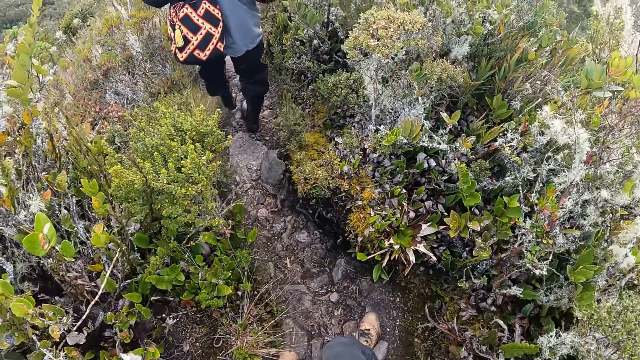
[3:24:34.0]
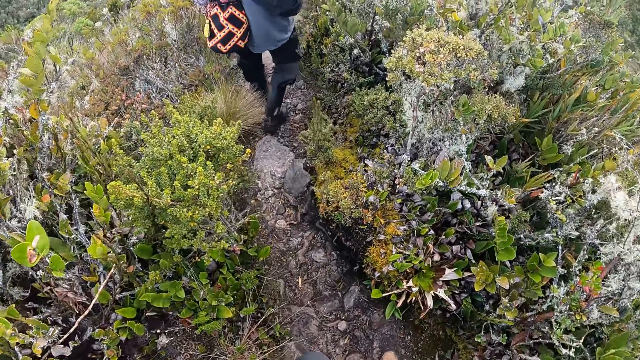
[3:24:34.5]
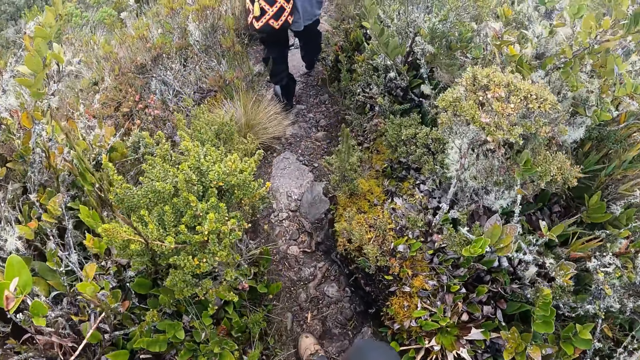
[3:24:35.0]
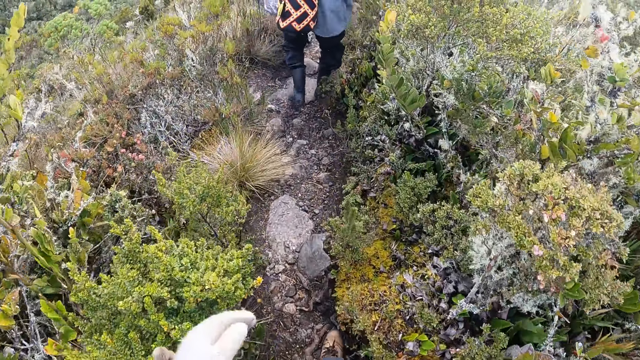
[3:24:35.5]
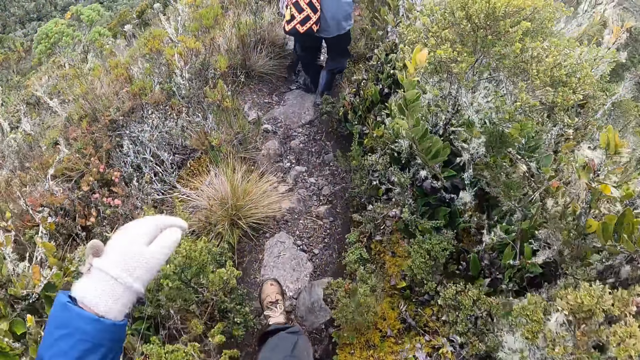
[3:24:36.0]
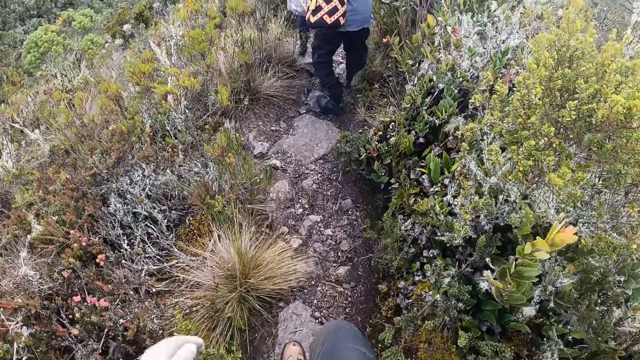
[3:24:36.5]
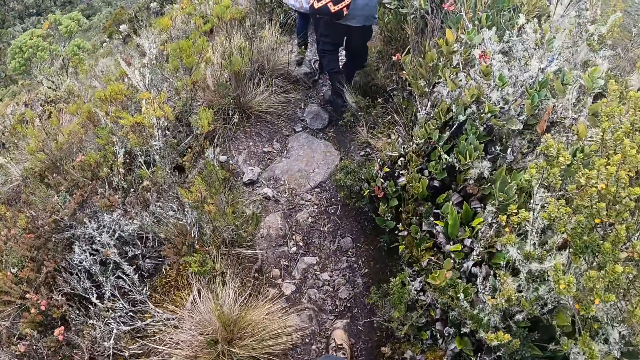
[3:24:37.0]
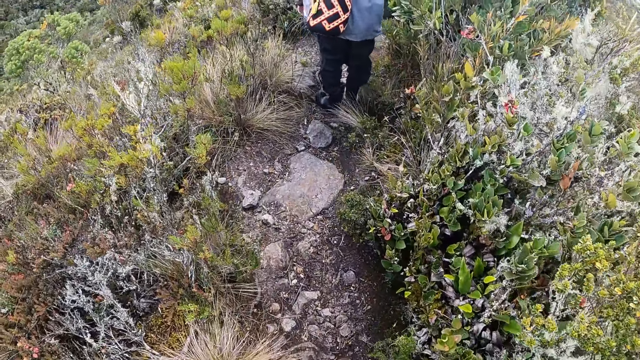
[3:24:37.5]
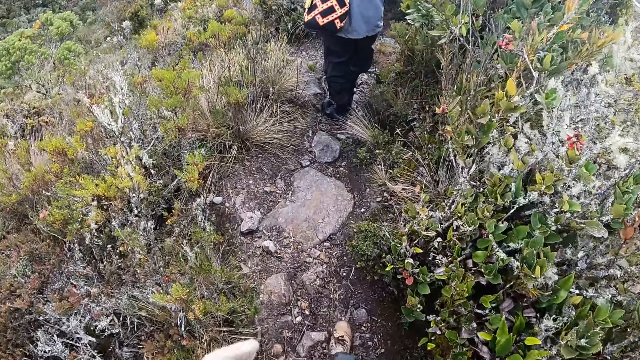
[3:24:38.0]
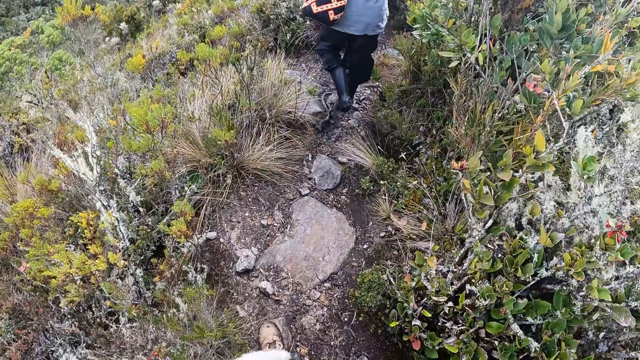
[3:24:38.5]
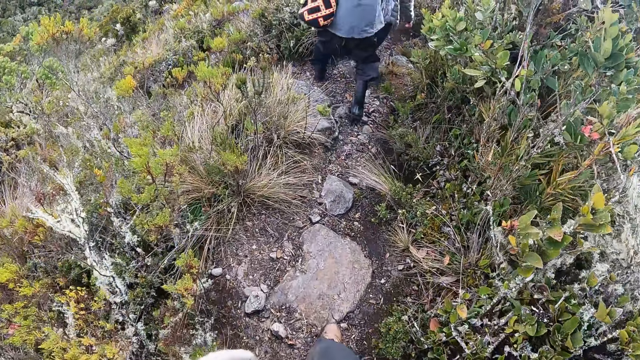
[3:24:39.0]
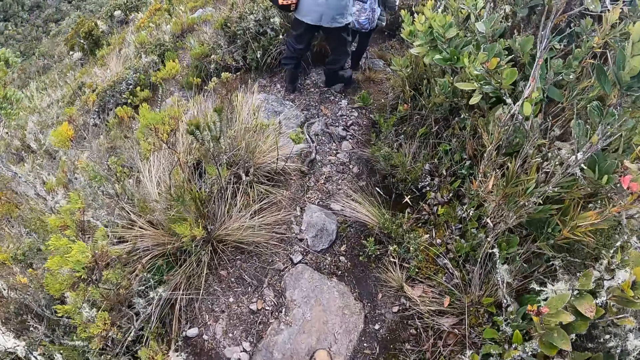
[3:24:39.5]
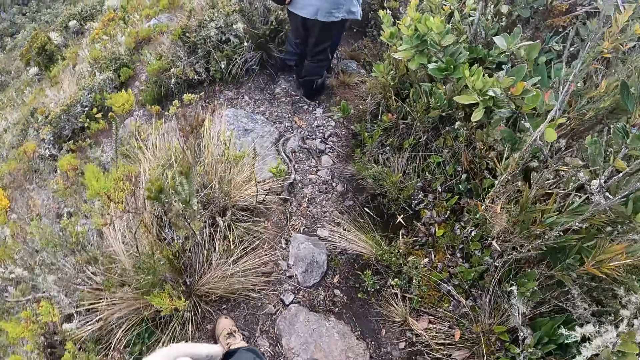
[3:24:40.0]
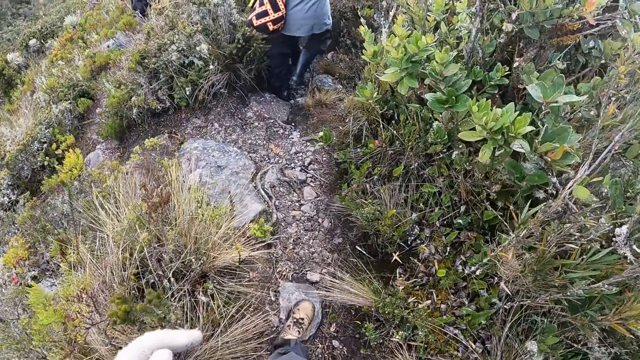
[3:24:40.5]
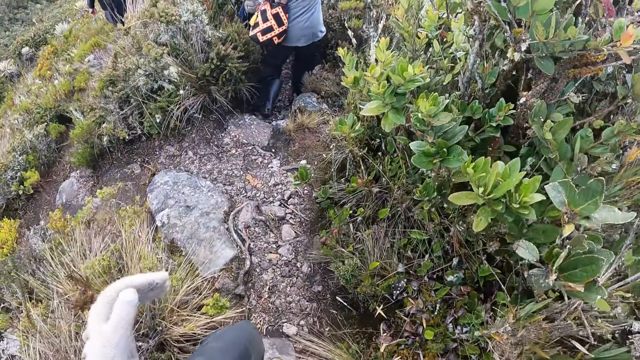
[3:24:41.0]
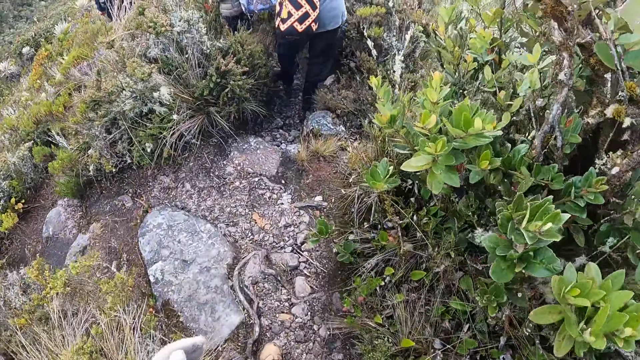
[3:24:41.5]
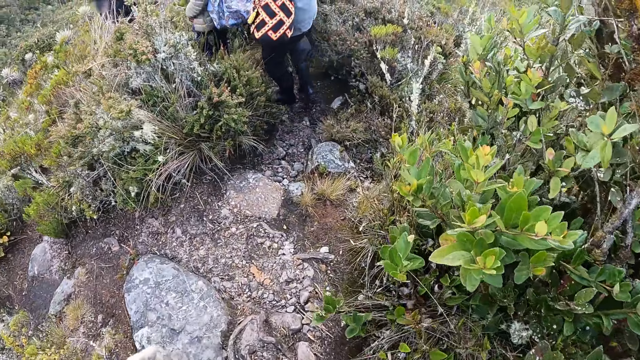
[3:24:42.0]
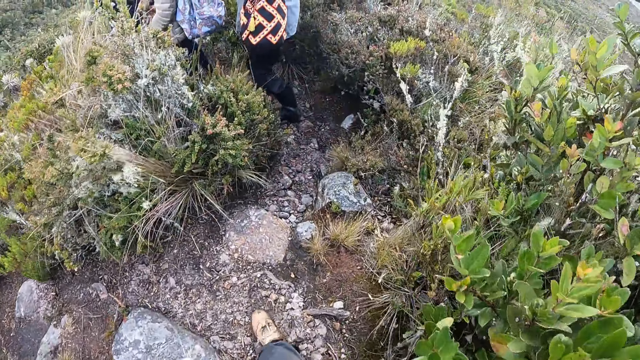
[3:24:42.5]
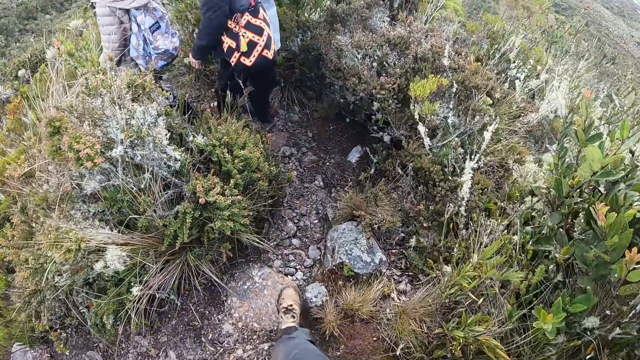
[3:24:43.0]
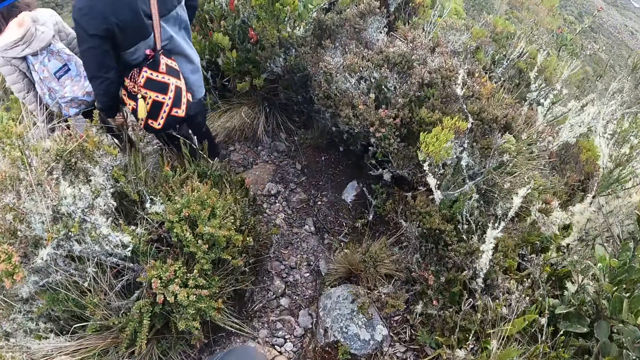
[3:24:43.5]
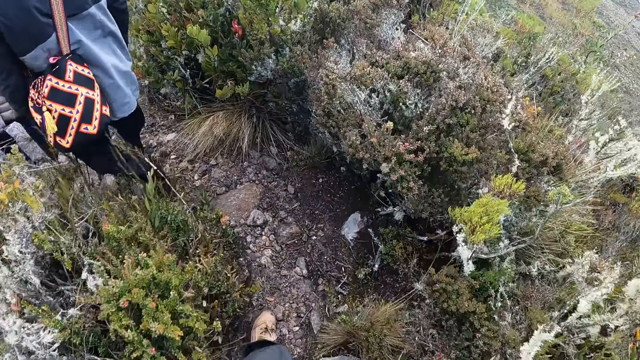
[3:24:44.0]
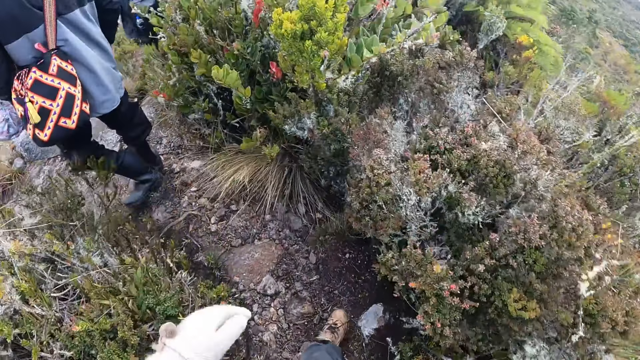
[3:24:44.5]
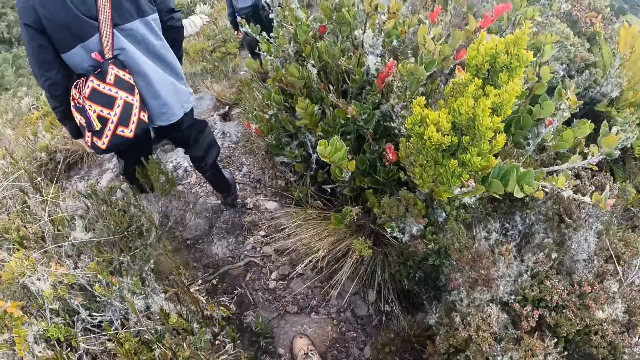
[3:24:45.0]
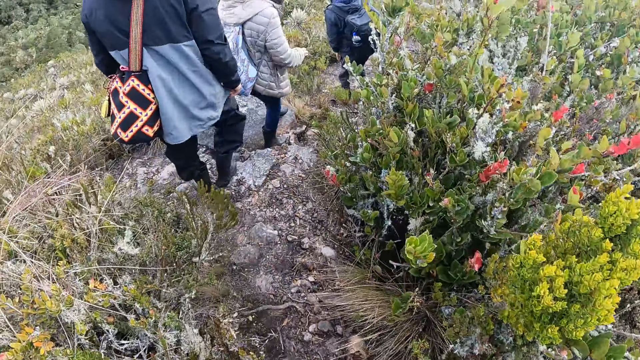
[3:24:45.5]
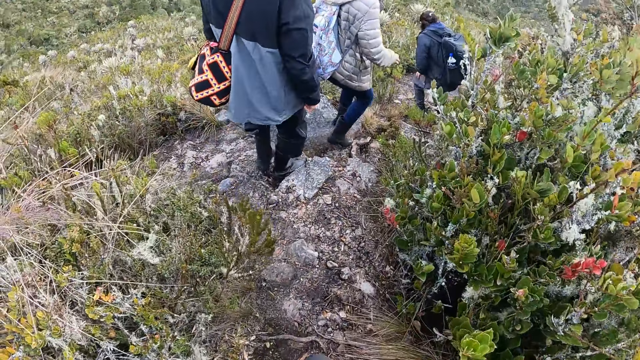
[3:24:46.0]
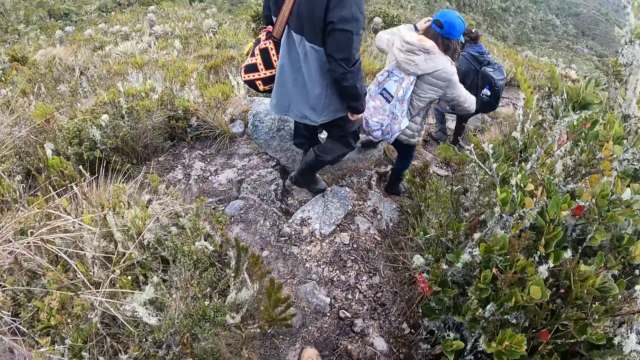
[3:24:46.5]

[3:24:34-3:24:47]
The camera wearer steps over a rock with her right leg. The woman and the man walk over some rocks down the hill. The camera wearer walks over the rock down the hill.
